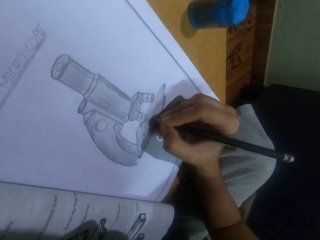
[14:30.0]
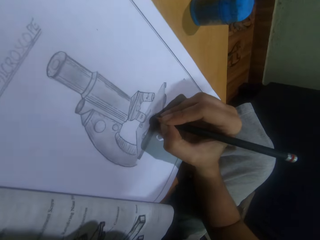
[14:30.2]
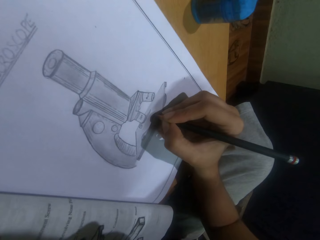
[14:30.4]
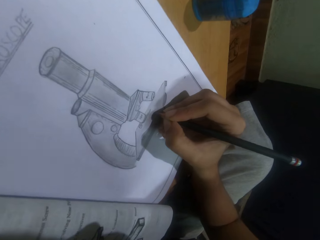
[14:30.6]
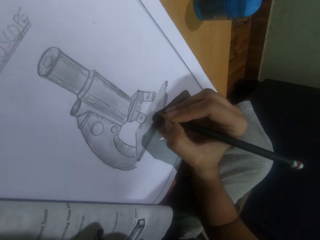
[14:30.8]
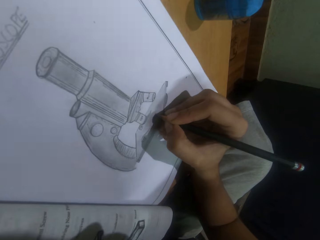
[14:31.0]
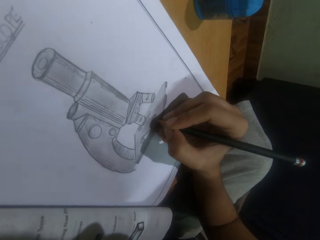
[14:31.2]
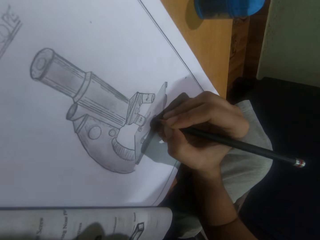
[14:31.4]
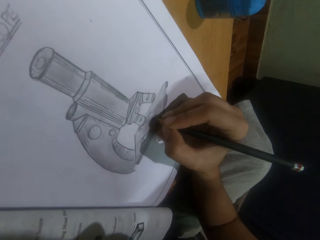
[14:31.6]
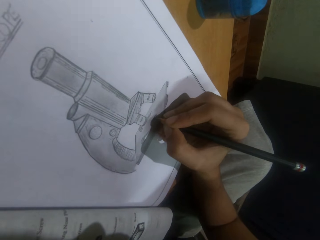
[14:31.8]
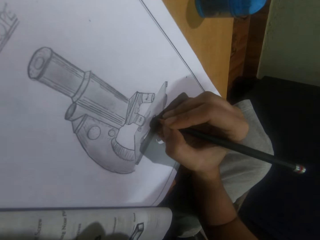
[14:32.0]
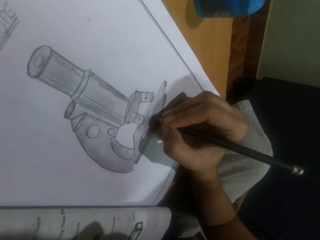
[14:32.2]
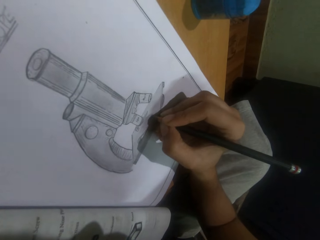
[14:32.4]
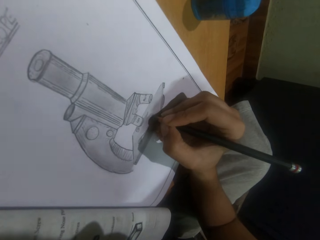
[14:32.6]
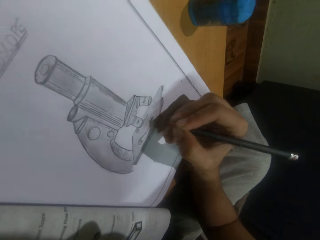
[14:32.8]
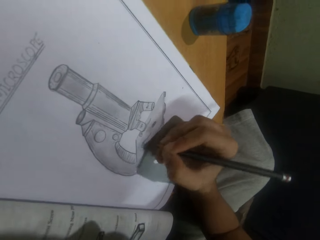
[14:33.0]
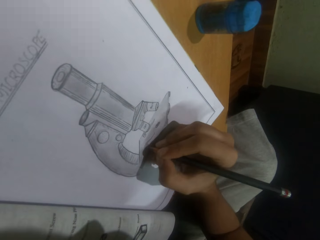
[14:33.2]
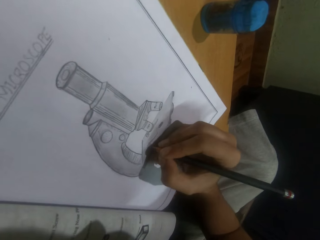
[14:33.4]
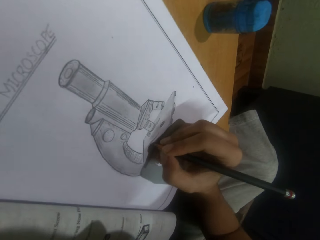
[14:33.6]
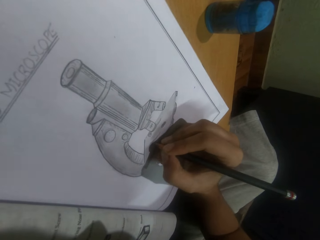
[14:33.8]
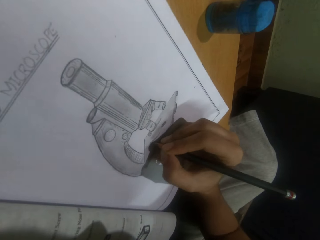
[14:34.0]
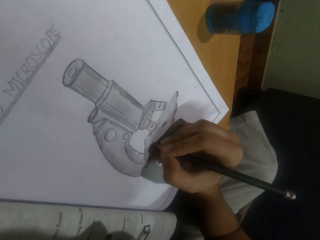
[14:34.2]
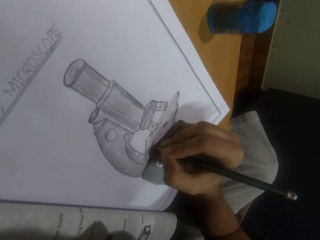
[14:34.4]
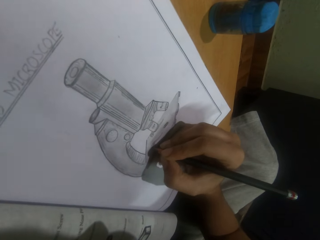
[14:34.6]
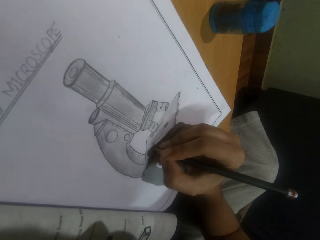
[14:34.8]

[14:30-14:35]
The camera wearer draws on the book using the pencil.

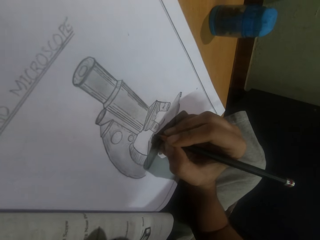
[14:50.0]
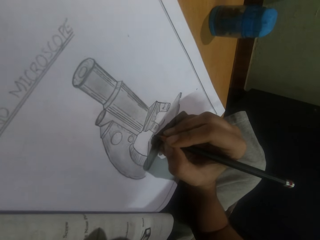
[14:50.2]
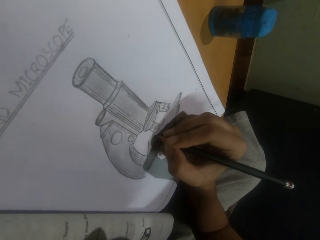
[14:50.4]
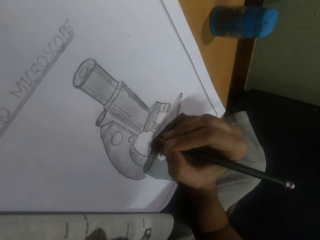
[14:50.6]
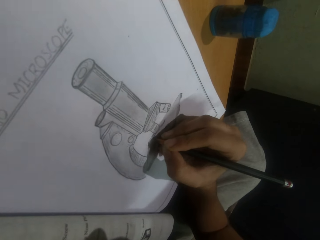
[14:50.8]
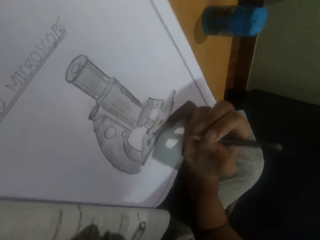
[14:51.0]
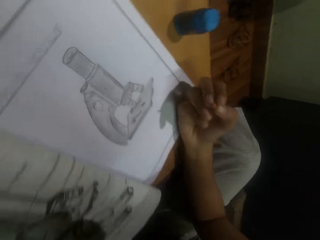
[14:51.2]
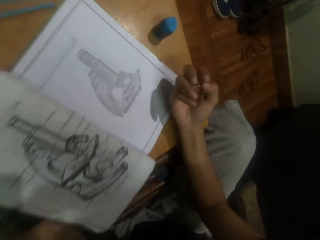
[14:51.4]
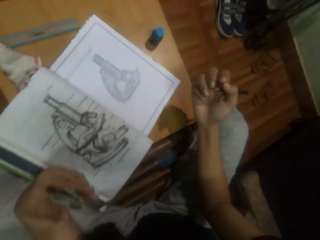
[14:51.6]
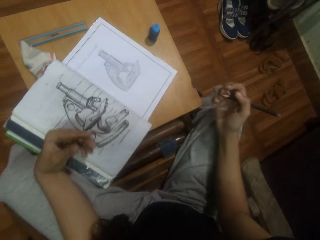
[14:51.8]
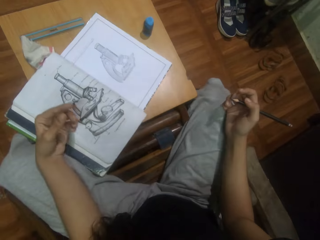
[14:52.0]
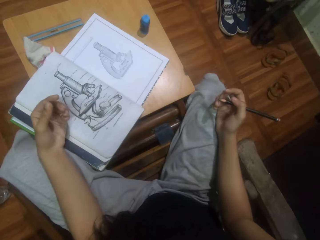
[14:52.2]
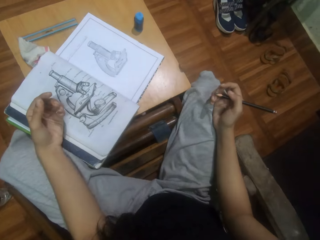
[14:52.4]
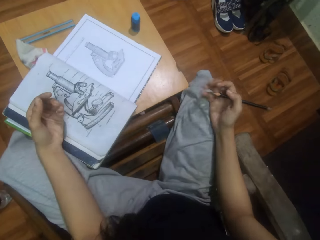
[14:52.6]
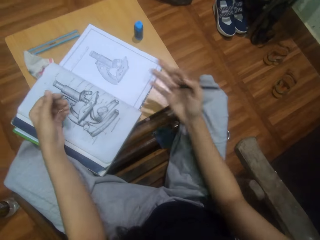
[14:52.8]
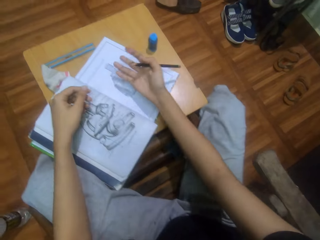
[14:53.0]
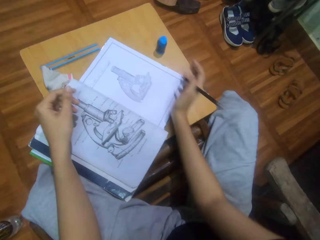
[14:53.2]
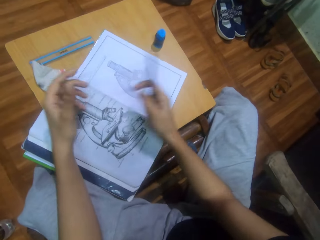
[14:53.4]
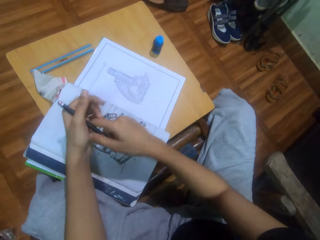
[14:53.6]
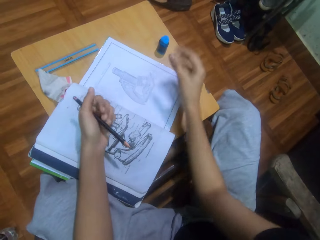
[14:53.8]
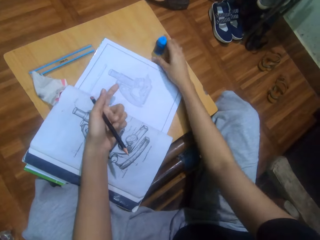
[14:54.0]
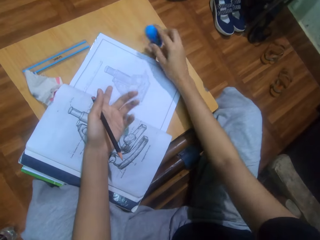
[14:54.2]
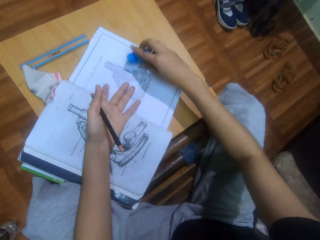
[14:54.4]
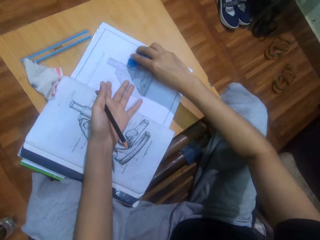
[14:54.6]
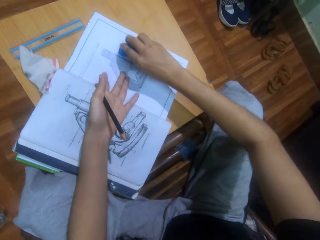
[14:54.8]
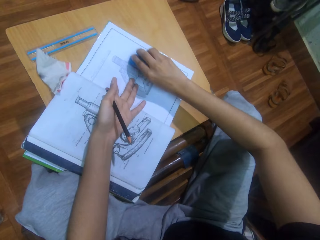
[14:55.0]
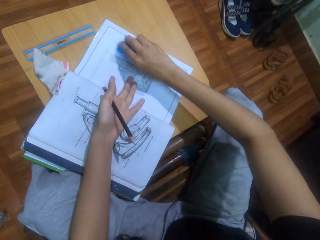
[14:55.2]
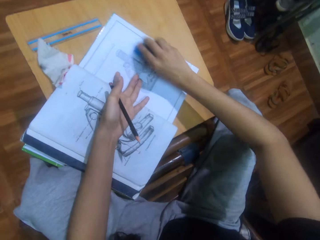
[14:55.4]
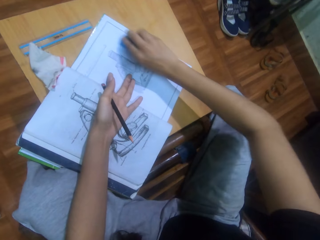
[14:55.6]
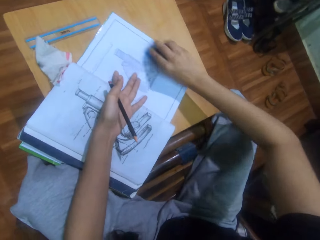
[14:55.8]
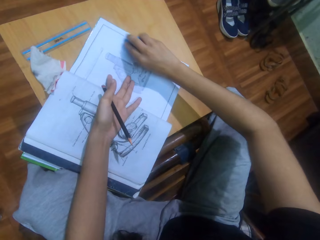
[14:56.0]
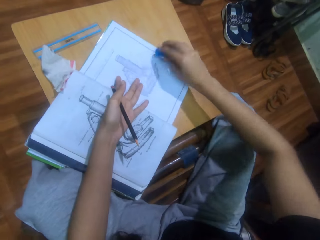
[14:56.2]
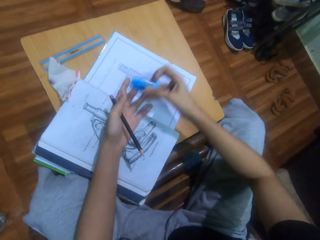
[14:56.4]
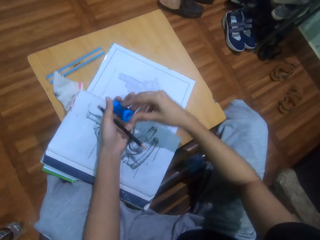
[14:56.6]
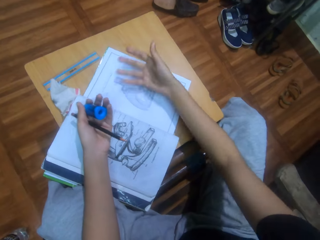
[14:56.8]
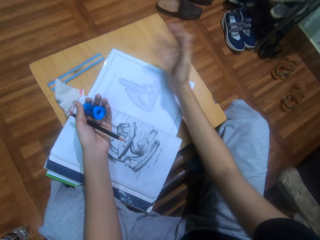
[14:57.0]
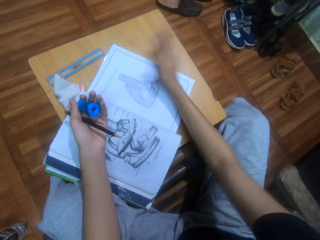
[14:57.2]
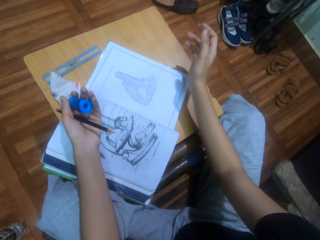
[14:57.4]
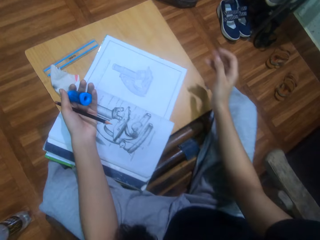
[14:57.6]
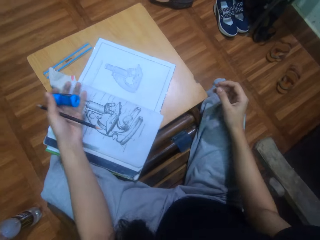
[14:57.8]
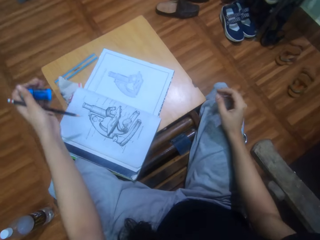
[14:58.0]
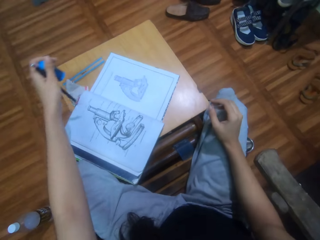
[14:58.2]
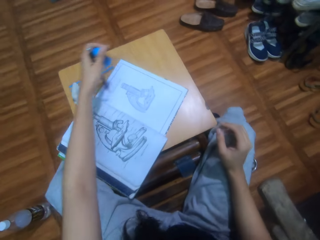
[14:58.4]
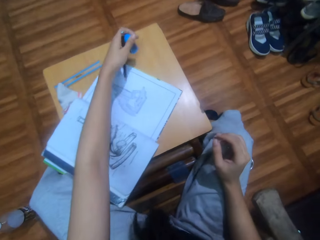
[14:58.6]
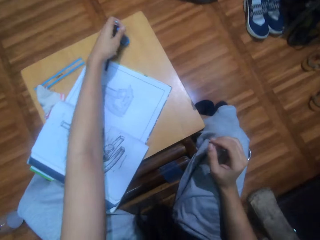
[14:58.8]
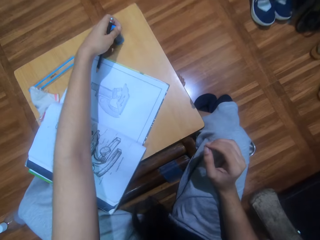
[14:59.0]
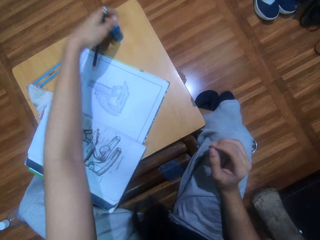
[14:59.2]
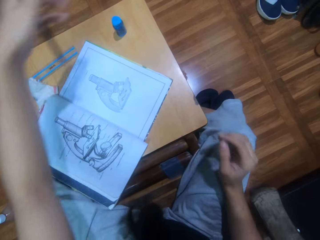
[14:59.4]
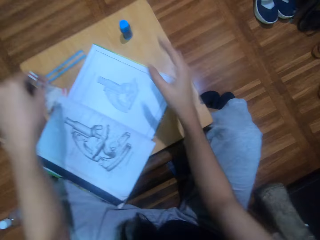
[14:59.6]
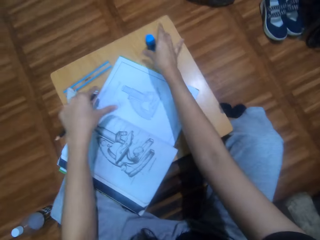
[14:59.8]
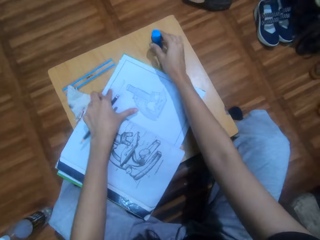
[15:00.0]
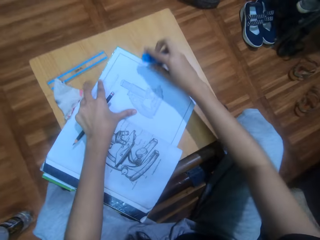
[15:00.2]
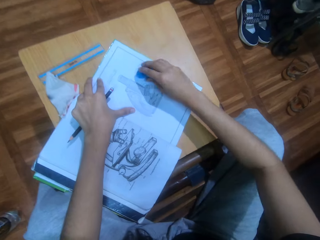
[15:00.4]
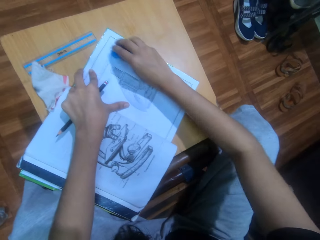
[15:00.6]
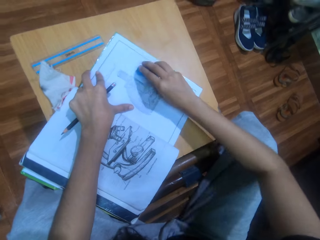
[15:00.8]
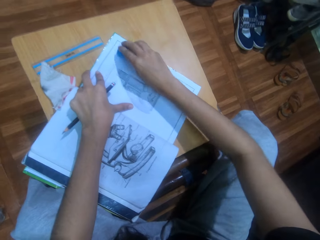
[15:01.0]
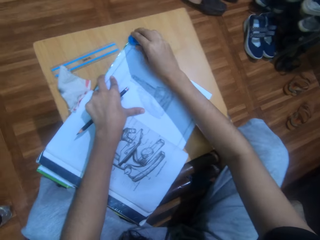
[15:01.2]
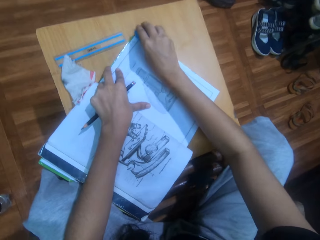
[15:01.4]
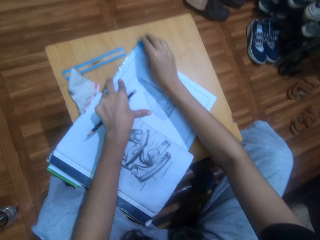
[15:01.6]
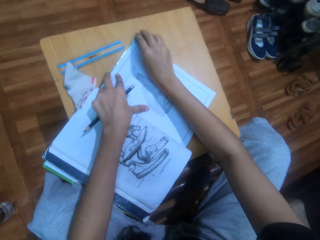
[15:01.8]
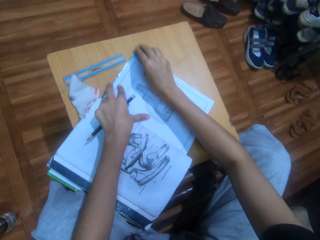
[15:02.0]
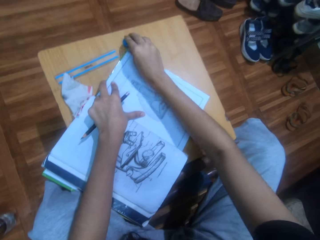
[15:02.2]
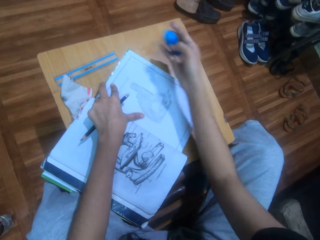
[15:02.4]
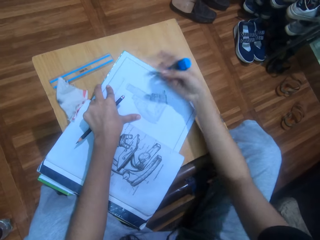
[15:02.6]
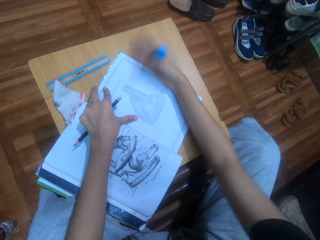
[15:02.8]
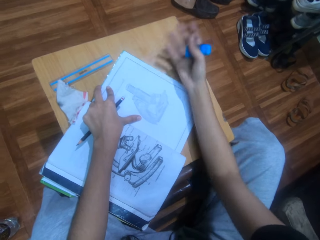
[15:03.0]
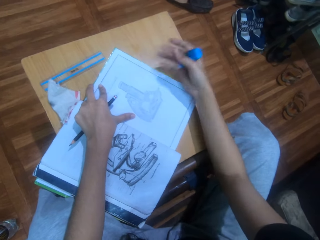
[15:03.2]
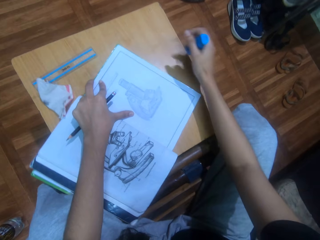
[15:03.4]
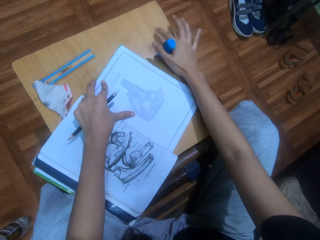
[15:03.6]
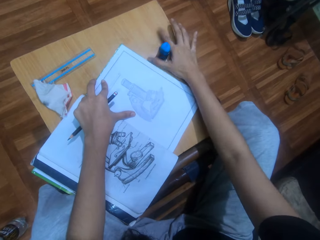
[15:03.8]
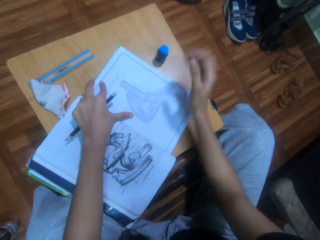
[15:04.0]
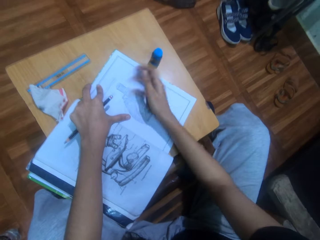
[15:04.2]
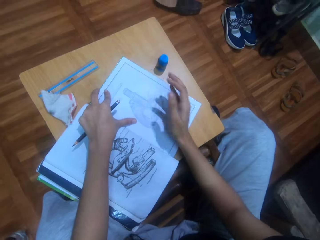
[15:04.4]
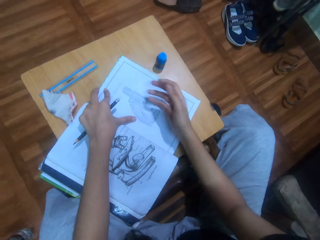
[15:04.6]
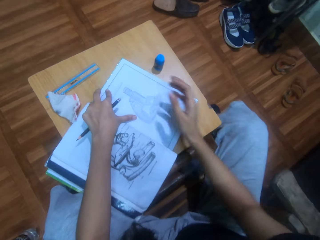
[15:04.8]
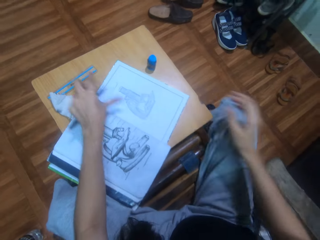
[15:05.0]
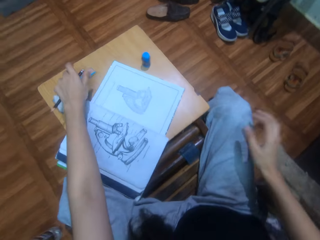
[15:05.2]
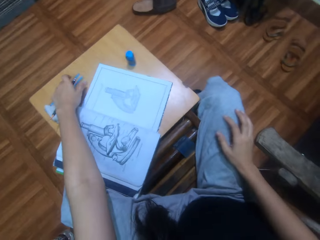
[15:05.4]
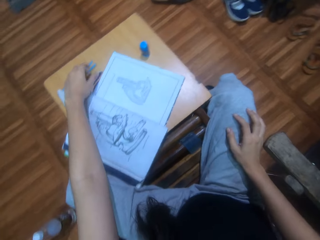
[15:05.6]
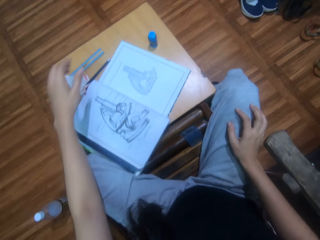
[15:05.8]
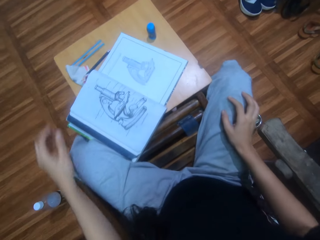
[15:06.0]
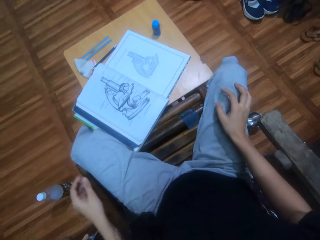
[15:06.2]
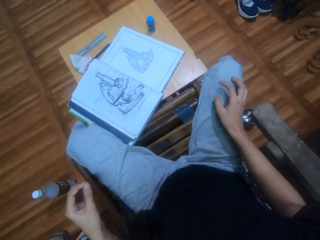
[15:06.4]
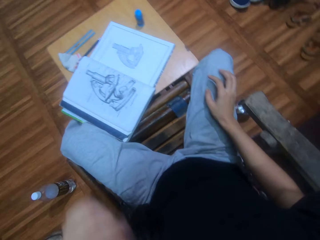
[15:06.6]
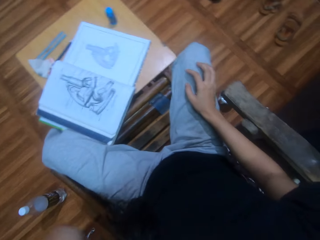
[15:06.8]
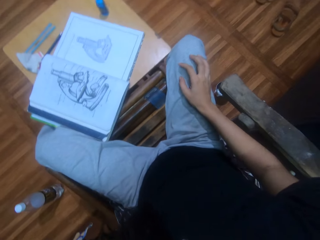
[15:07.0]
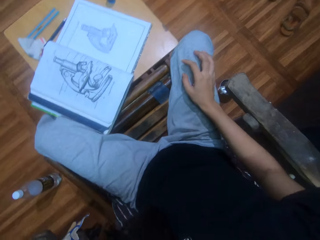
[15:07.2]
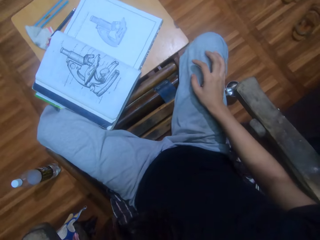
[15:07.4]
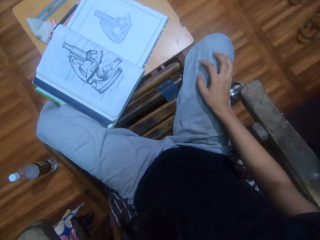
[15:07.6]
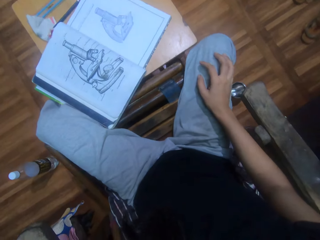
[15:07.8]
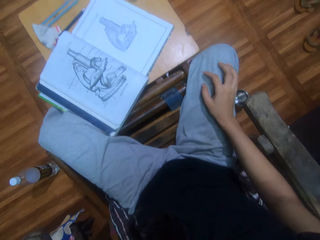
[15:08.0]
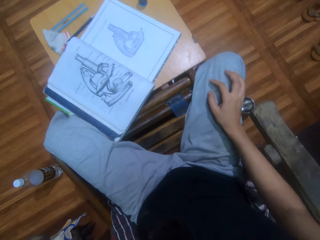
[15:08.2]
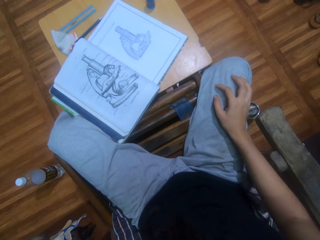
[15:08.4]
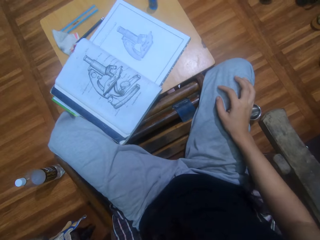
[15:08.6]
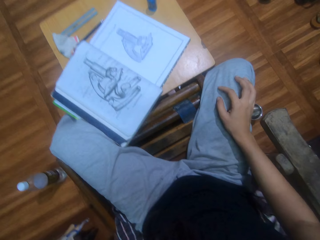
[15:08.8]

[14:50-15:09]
The camera wearer stares at the book. They wipe the drawing with the right hand and pass the pencil to the left hand. They pick up a rubber or eraser with the right hand. They erase the drawing with the eraser. They move the rubber to the left hand. They wipe the drawing with the right hand. They put the eraser on the desk. They pick up the eraser. They erase the drawing with the eraser. They wipe the drawing with the right hand. They put the eraser on the desk. They wipe the drawing with the right hand. They put the pencil on the desk. They touch something.
